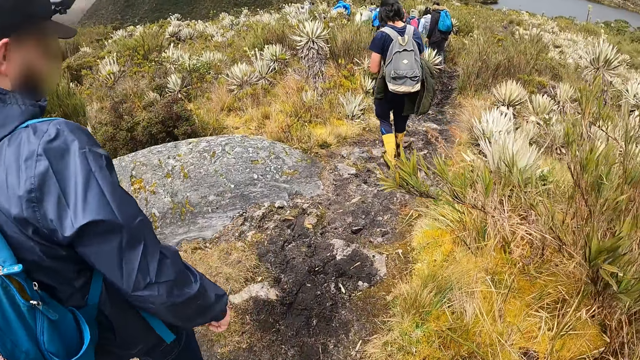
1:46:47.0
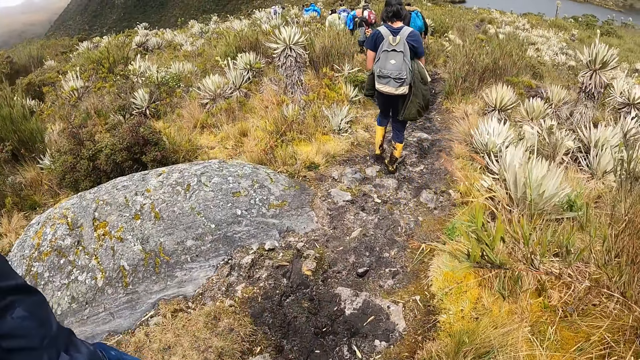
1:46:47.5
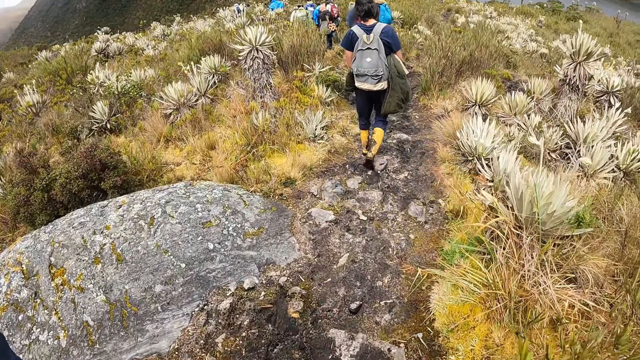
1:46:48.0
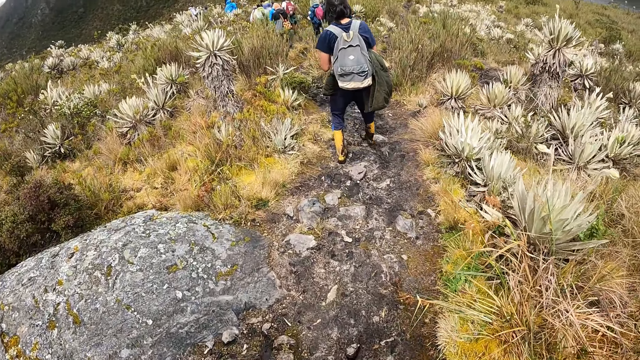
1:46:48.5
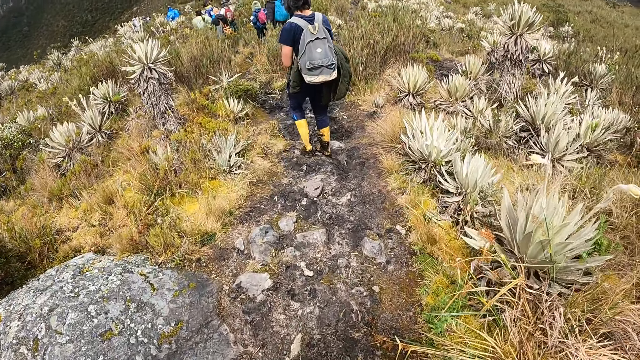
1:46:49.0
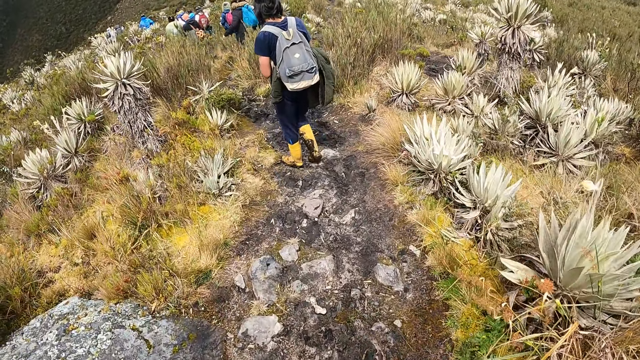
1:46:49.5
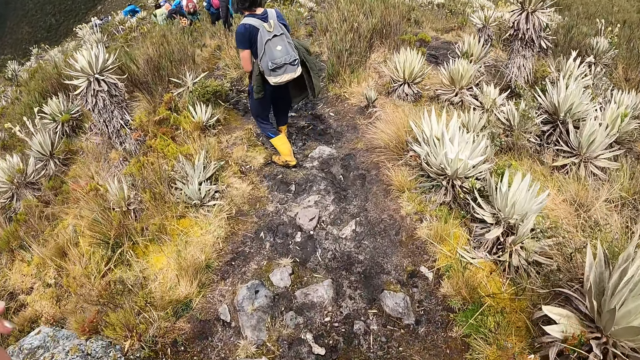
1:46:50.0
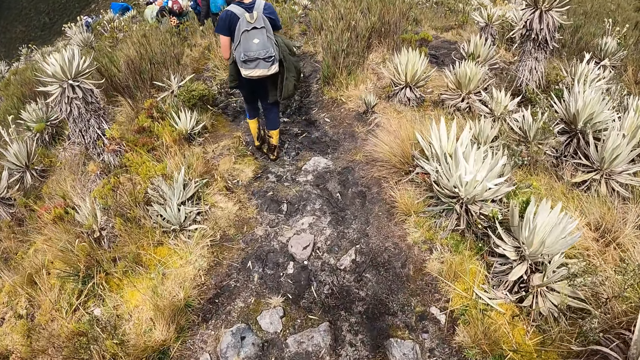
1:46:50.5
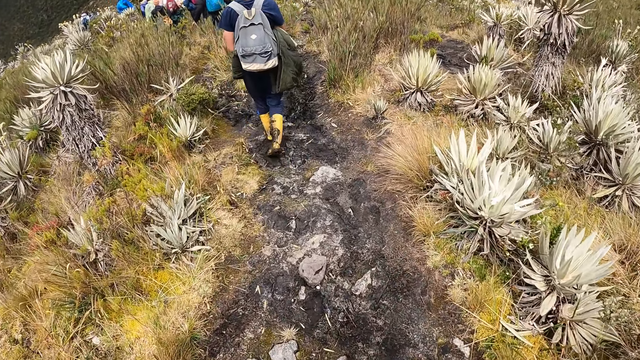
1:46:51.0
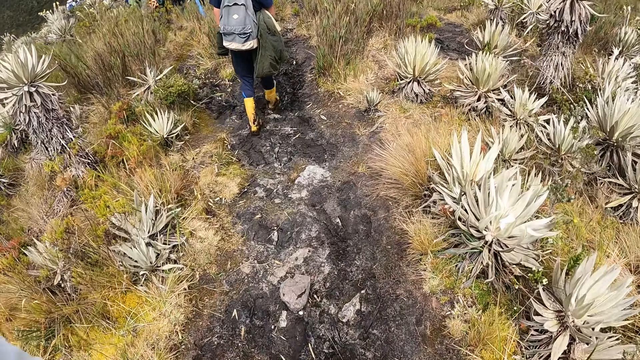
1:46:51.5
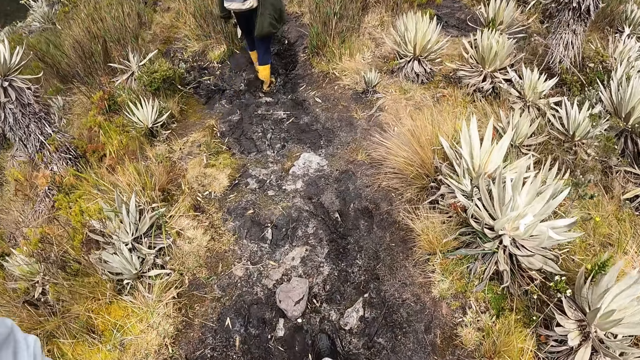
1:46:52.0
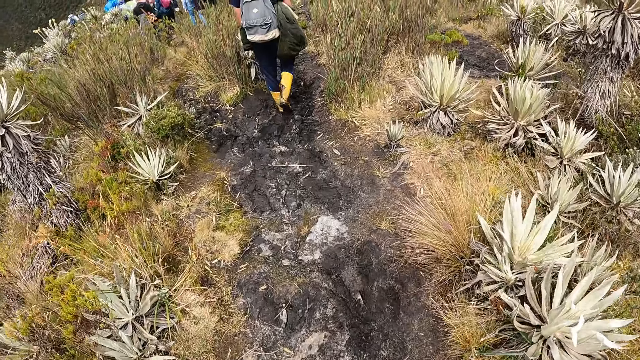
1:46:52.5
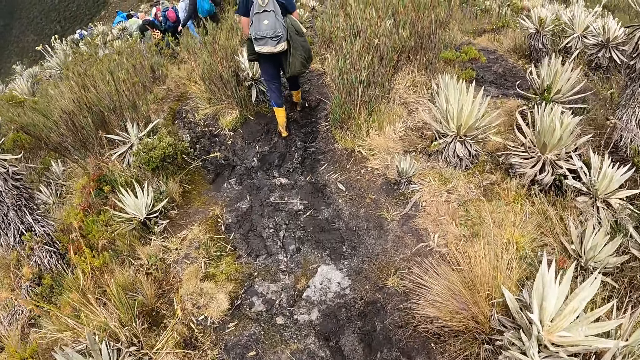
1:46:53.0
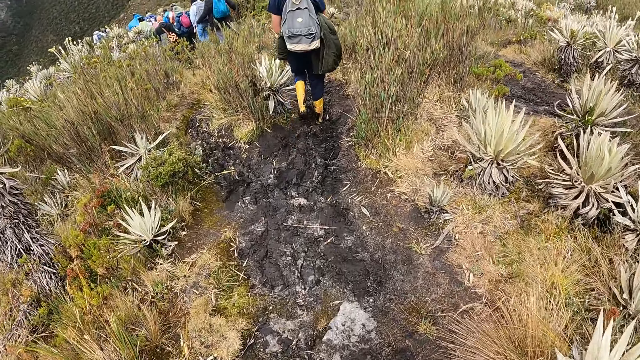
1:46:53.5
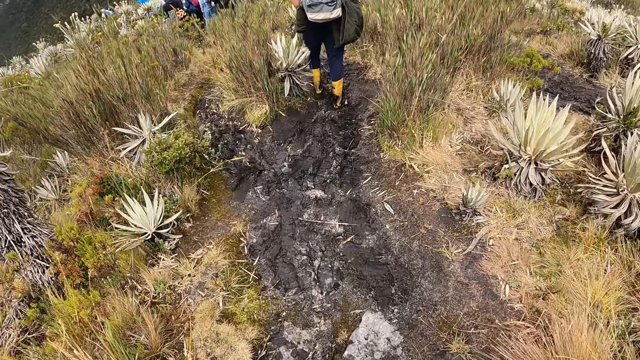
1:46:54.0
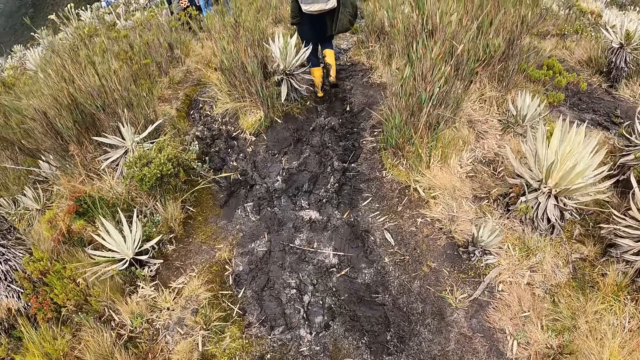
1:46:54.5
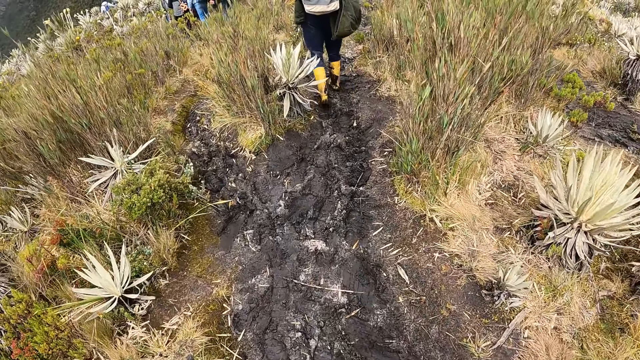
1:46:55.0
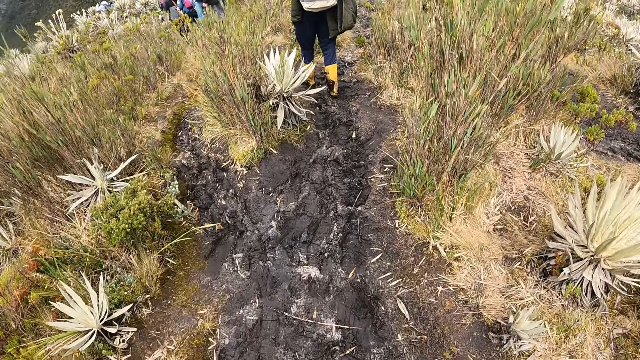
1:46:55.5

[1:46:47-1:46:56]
The camera wearer hikes past the man.

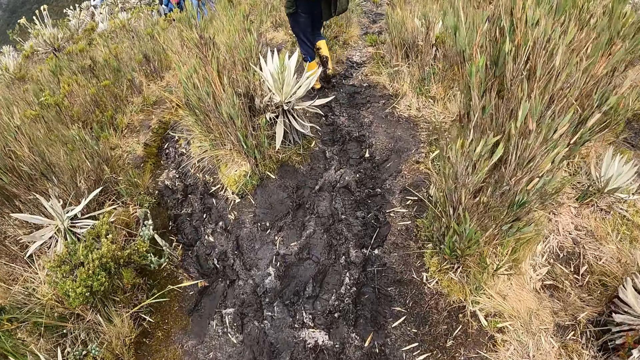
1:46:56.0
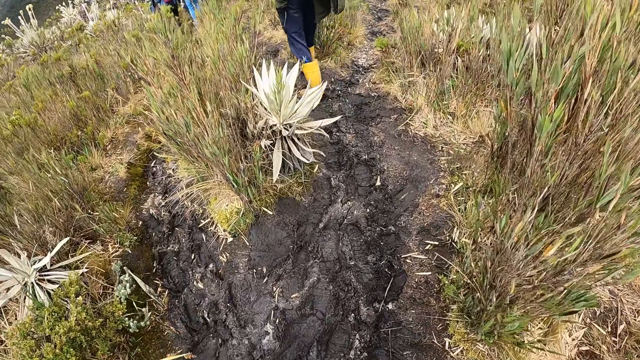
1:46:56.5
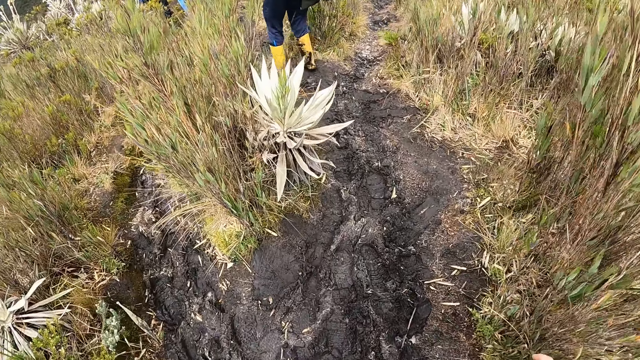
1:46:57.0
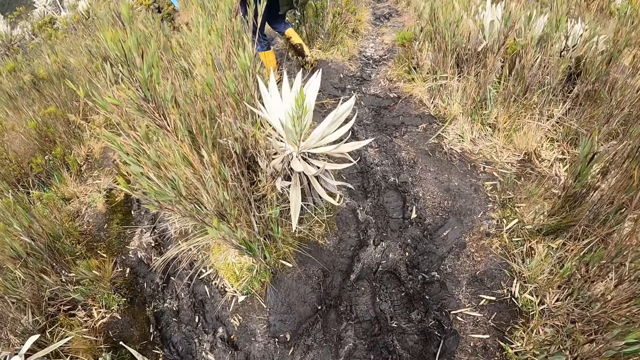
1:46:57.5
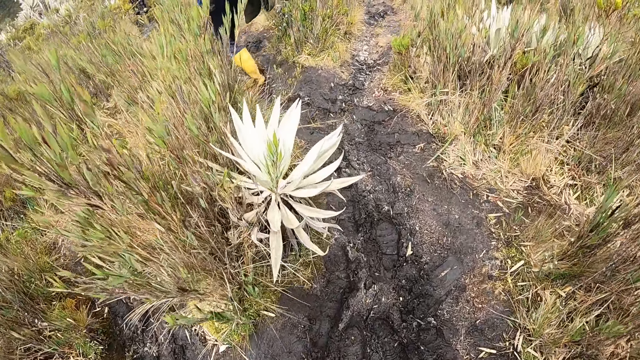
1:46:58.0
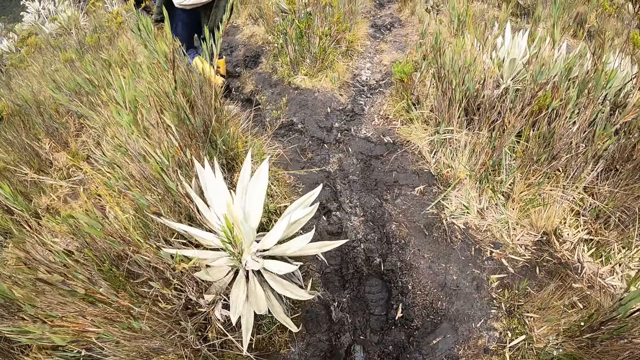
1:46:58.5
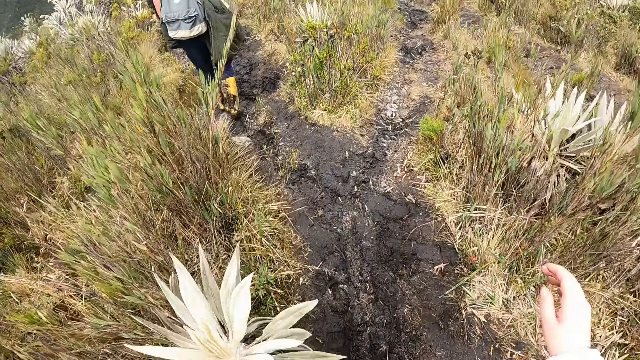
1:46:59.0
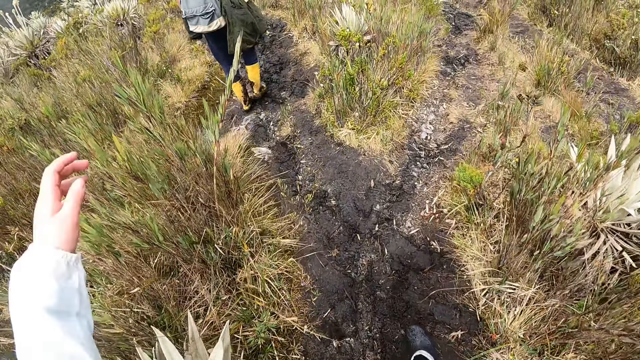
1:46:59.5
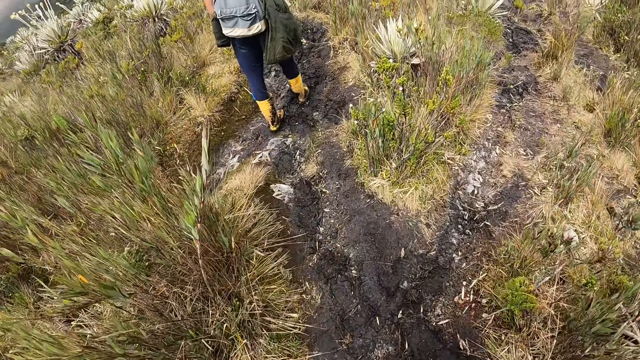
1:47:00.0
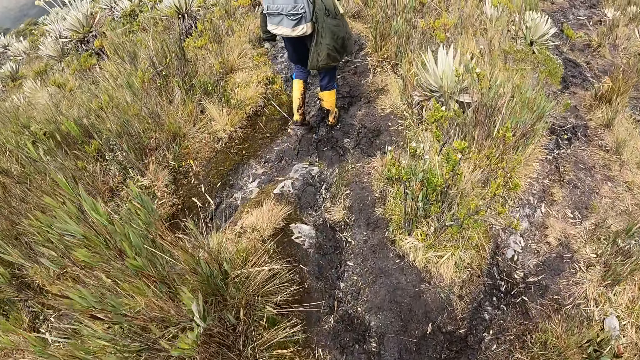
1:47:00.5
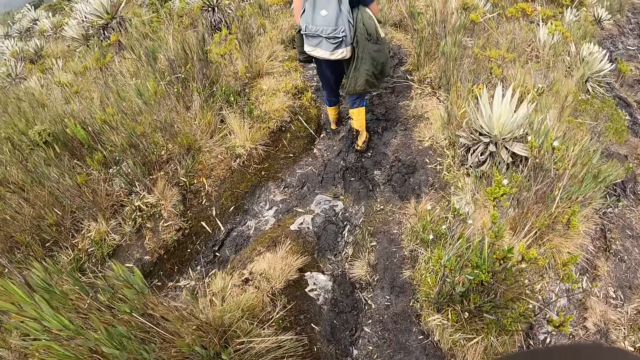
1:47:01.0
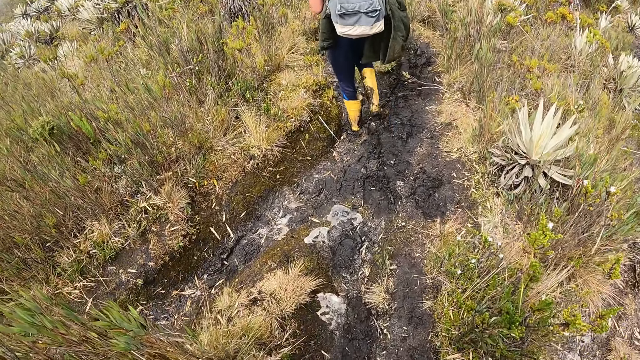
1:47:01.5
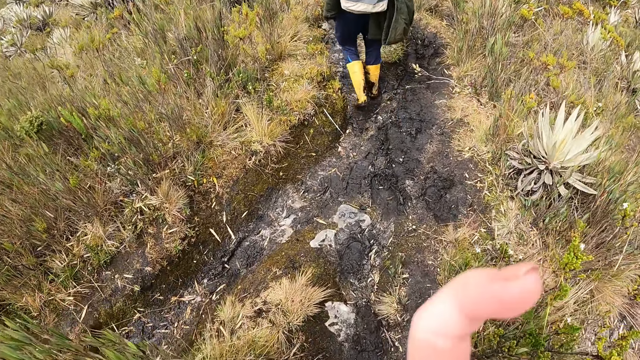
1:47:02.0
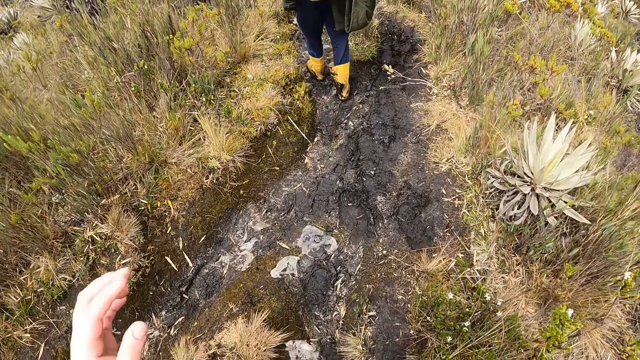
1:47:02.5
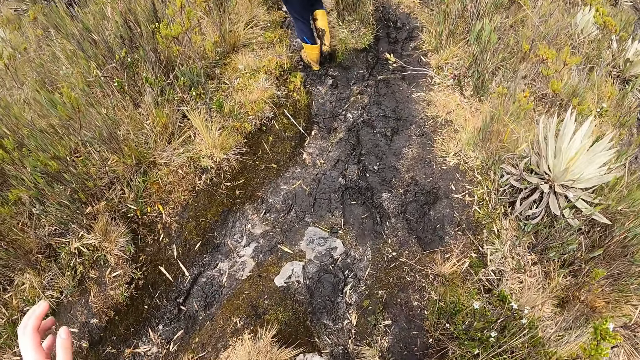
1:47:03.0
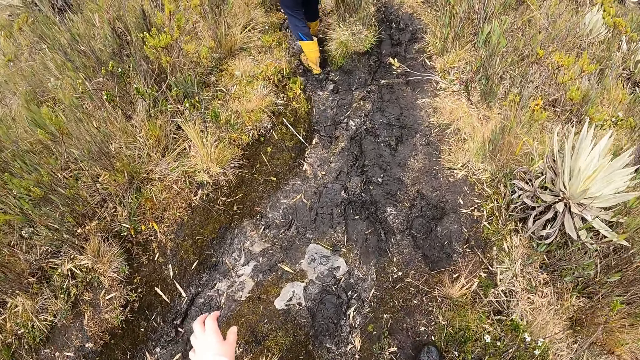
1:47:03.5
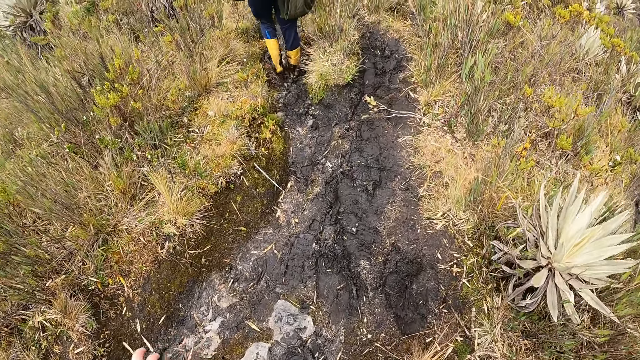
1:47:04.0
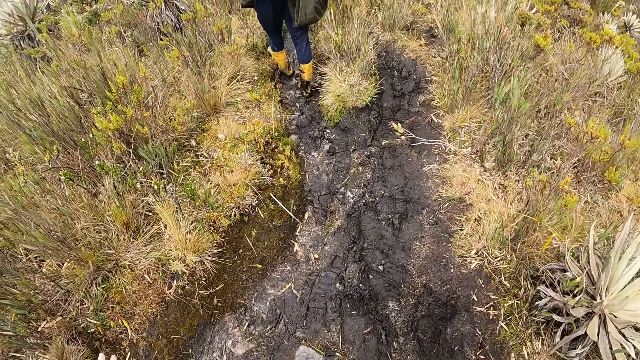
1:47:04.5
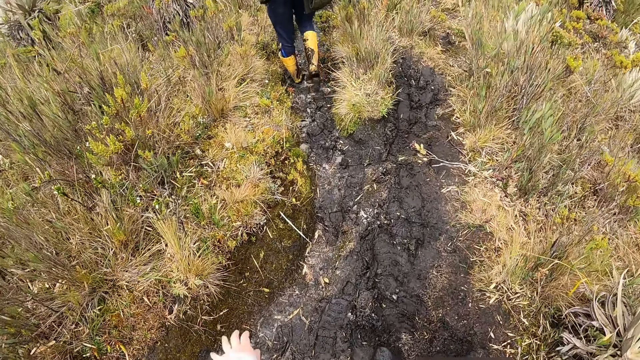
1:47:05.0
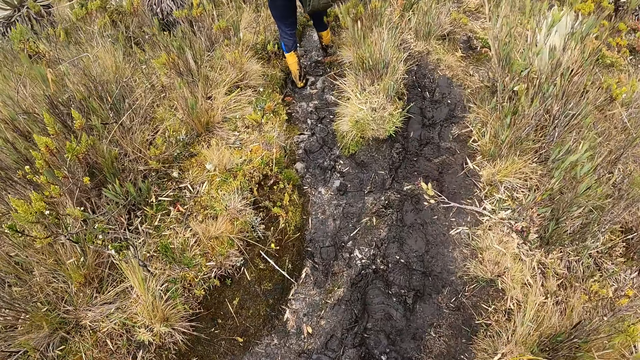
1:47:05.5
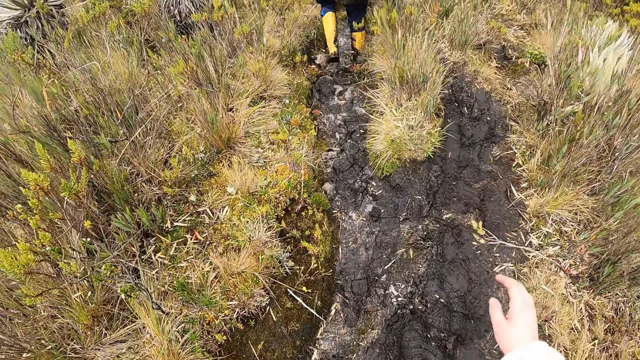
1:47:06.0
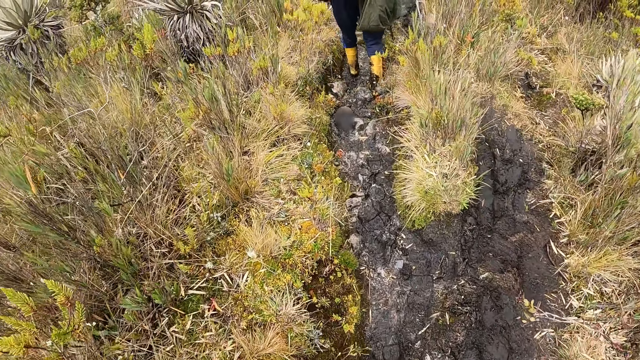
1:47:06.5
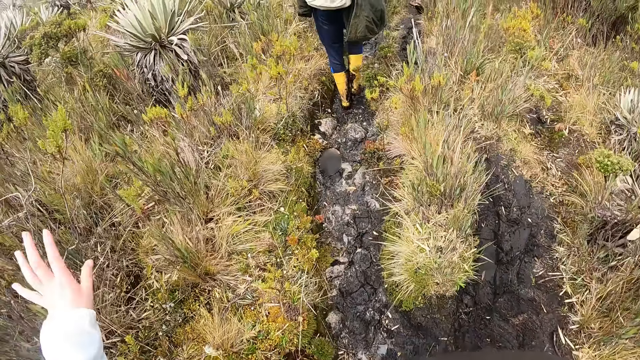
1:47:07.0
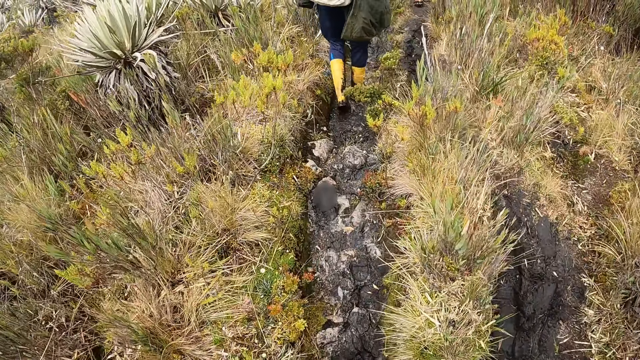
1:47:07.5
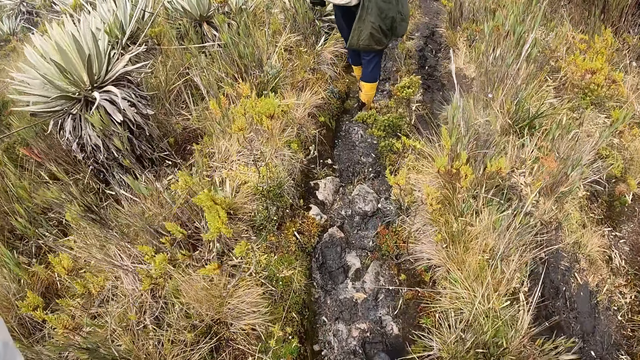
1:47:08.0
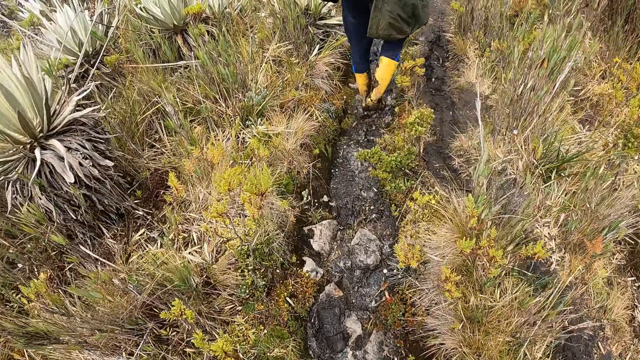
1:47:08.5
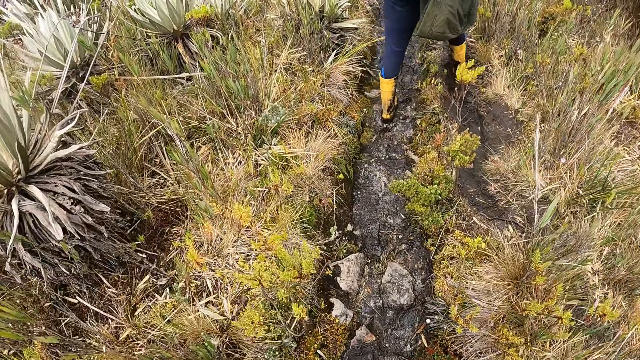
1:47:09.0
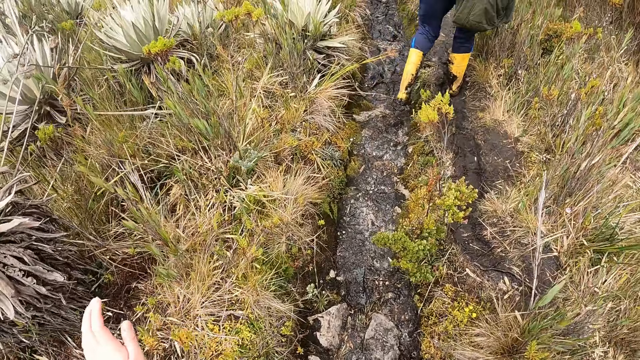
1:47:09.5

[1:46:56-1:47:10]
The camera wearer raises his hand. He raises his left hand. He walks on a garden.
